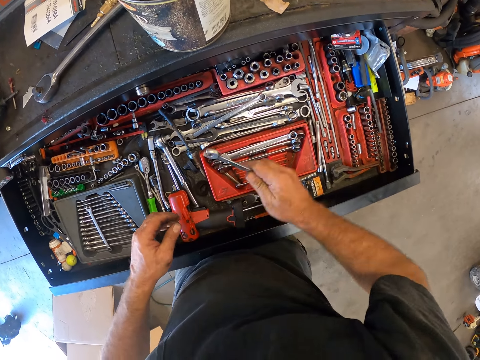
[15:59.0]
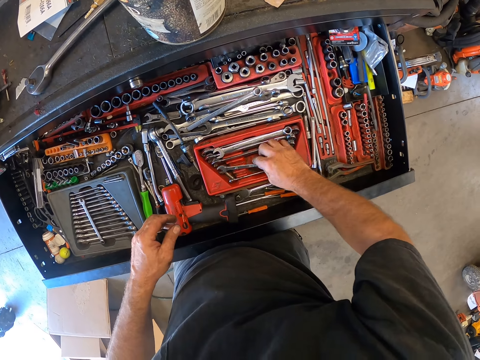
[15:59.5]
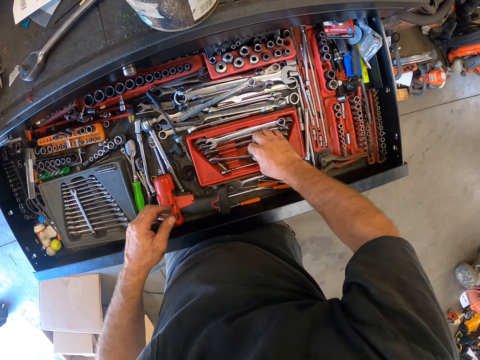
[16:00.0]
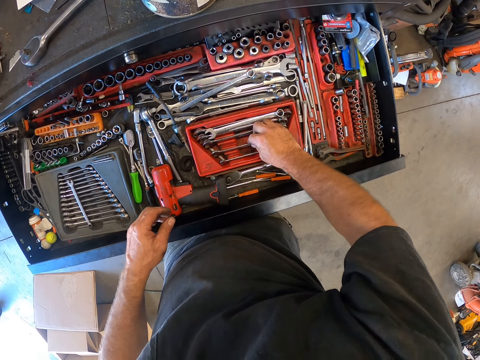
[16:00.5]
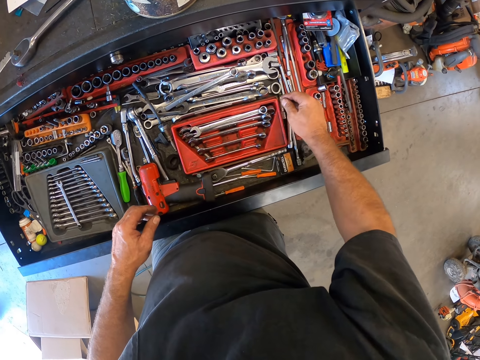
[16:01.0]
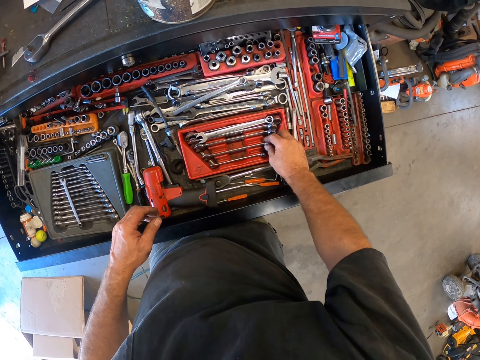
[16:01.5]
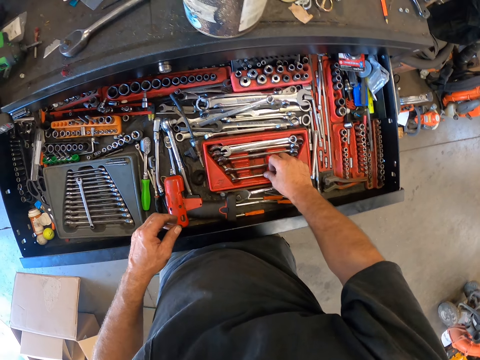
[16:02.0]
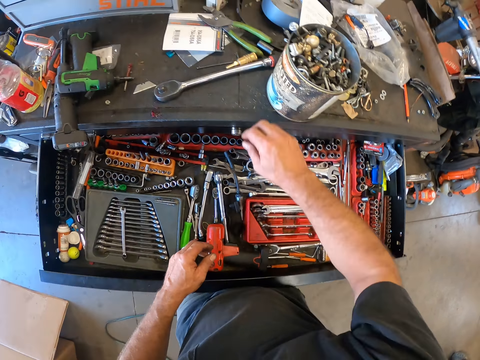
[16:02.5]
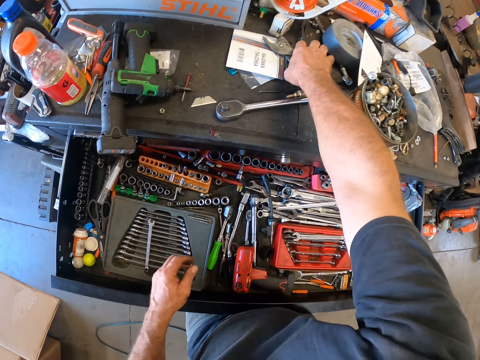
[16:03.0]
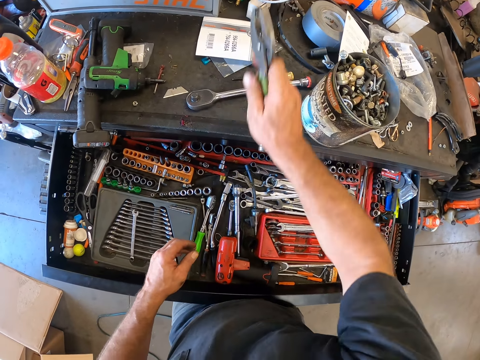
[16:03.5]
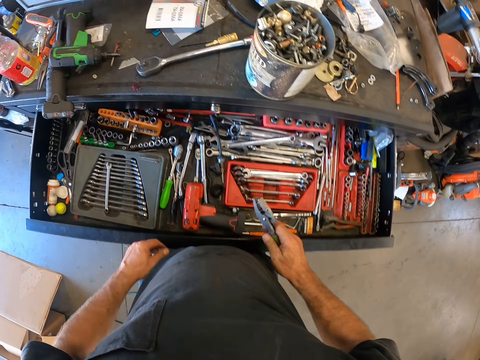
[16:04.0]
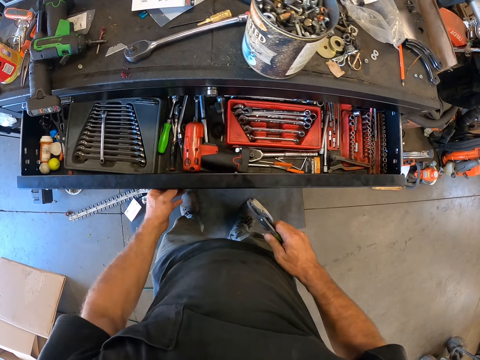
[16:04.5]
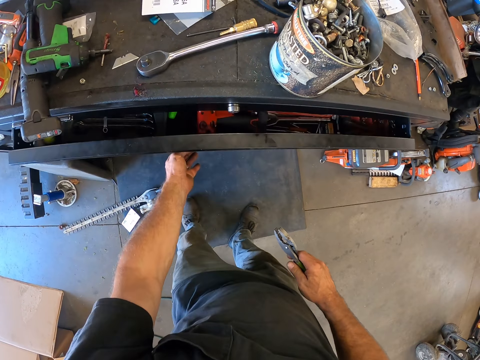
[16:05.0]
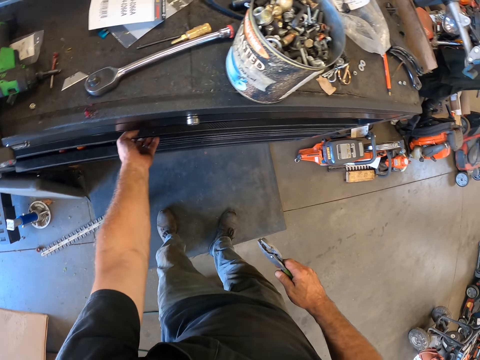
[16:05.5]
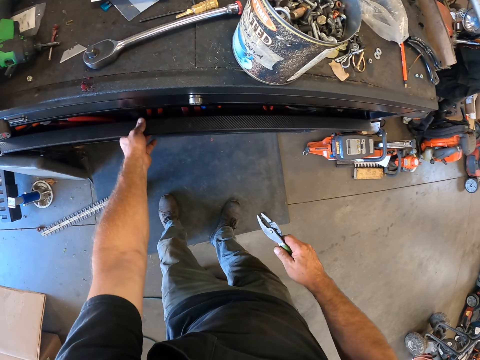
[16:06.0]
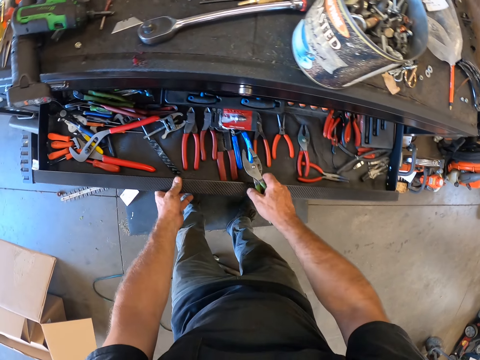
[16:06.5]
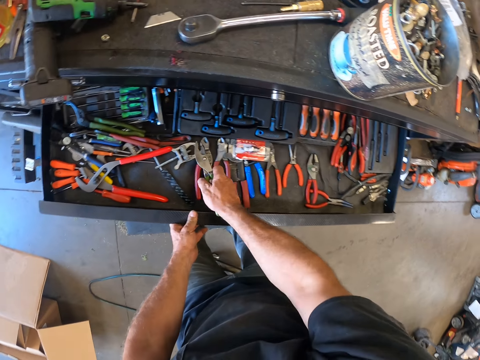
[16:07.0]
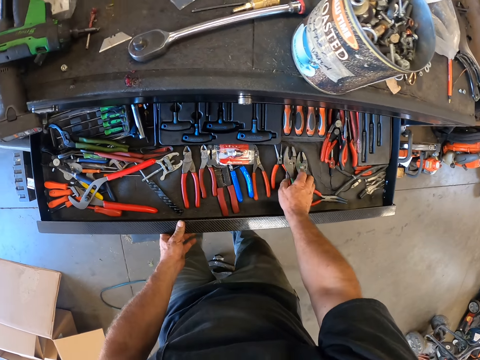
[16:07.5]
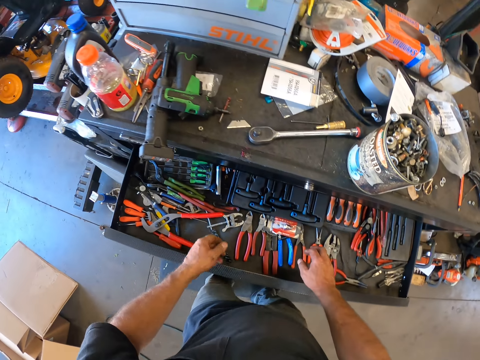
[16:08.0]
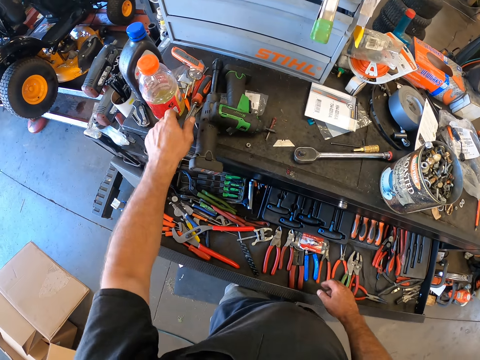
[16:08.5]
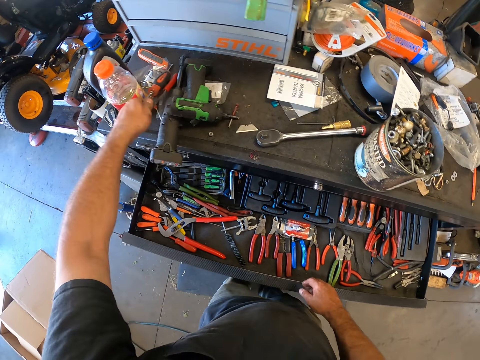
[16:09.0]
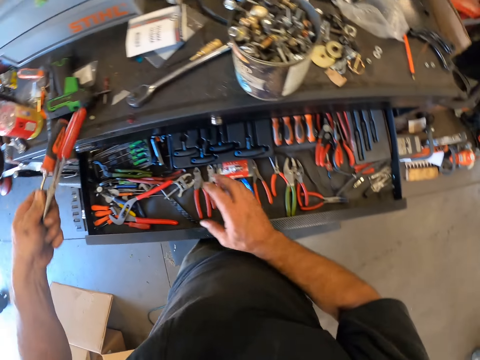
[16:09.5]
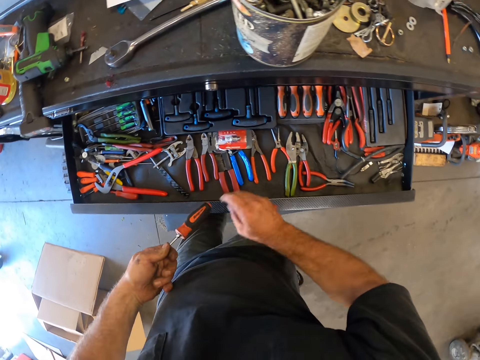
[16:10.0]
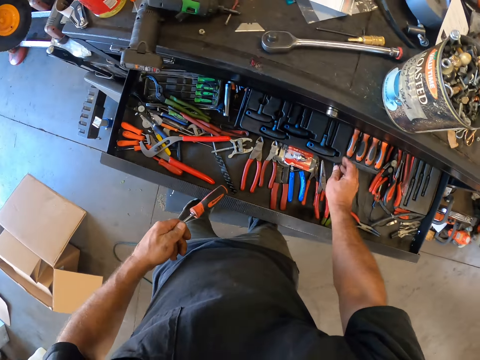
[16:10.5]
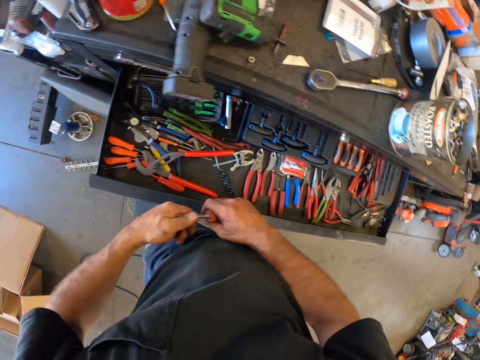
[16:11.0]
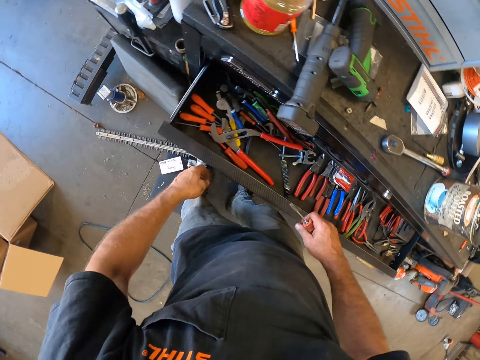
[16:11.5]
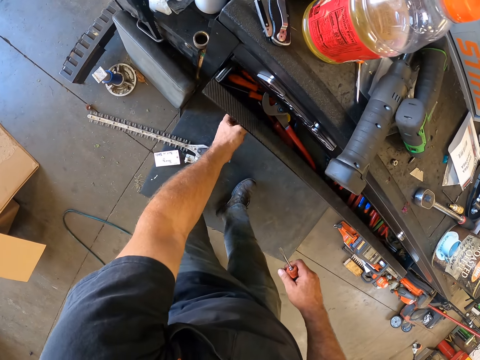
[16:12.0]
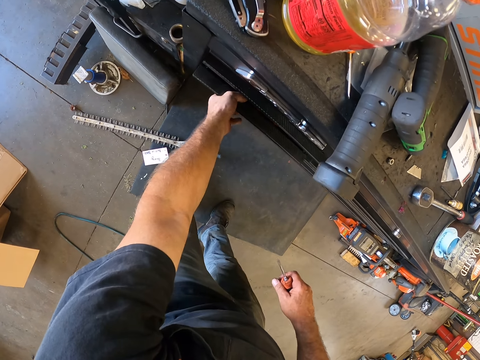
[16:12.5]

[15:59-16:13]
The camera wearer places the combination spanner into the drawer in the tool box. He picks up the hose clamp plier from the tool box with his right hand. He closes the drawer of the tool box with his left hand. He pulls open another drawer in the tool box with his left hand. He places the hose clamp plier into the second drawer with his right hand. He picks up the flat head screwdriver and the needle nose plier from the tool box with his left hand. He passes the flat head screwdriver and the needle nose plier to his right hand. He places the needle nose plier into the second drawer in the tool box. He passes the flat head screwdriver to his right hand. He closes the second drawer in the tool box with his left hand.

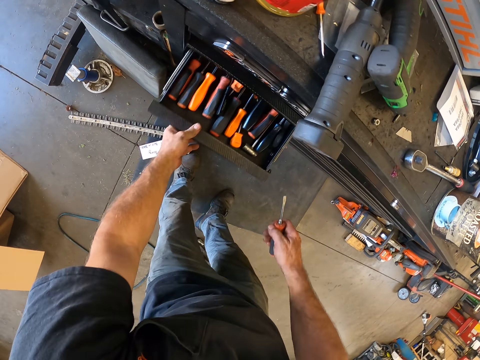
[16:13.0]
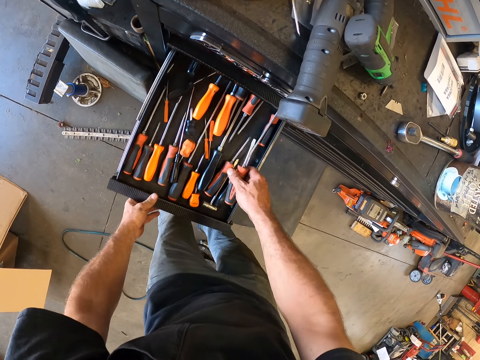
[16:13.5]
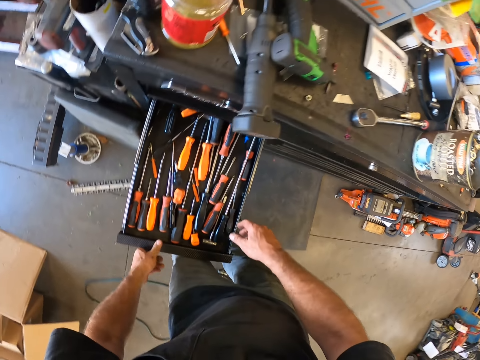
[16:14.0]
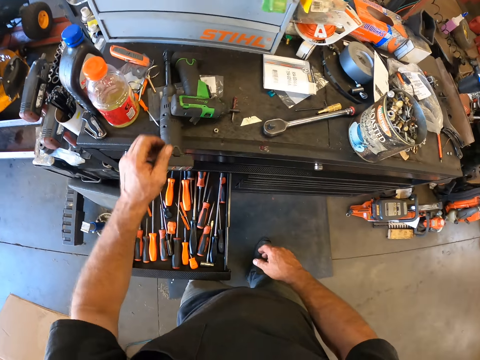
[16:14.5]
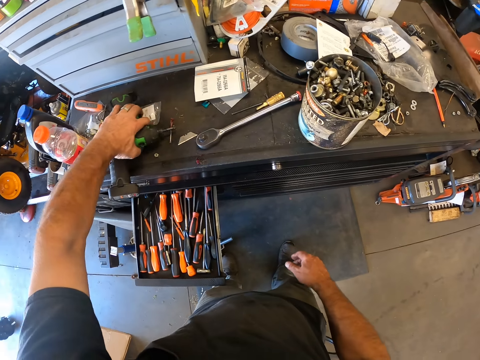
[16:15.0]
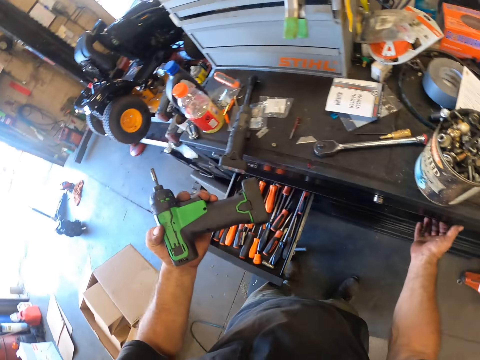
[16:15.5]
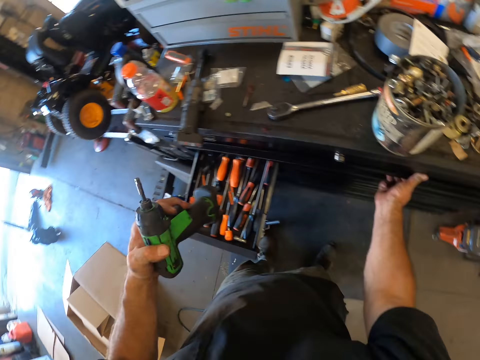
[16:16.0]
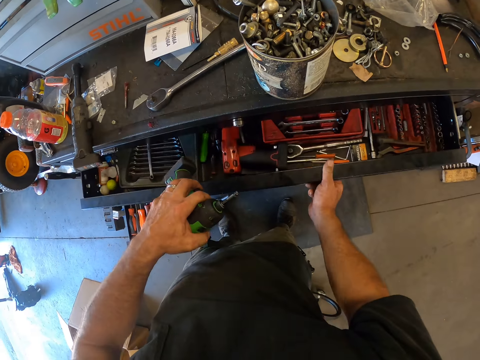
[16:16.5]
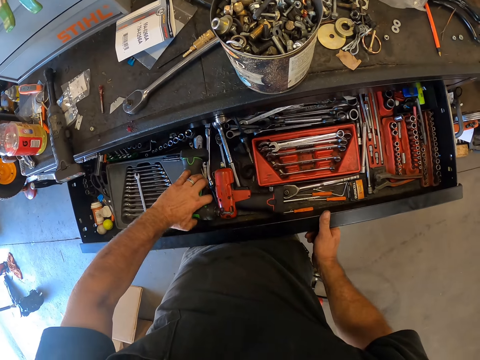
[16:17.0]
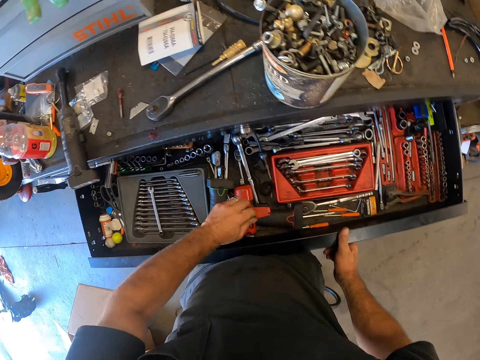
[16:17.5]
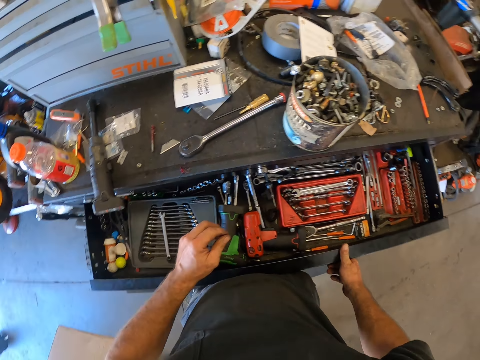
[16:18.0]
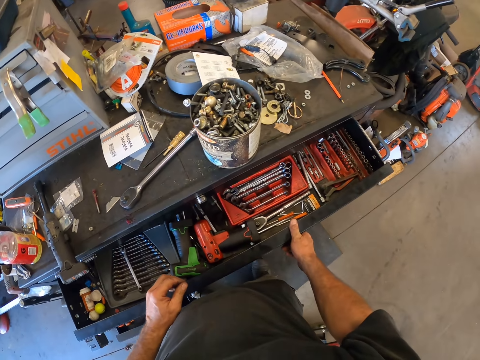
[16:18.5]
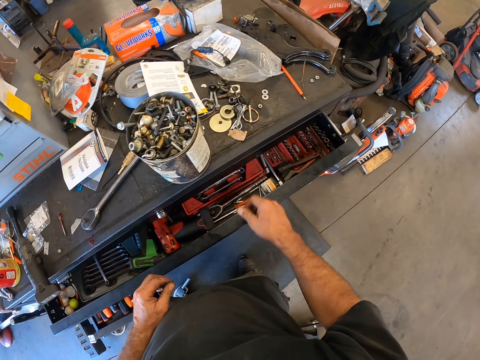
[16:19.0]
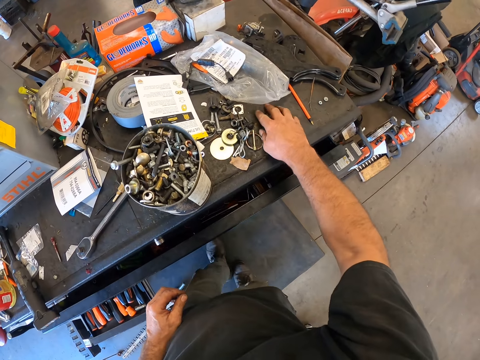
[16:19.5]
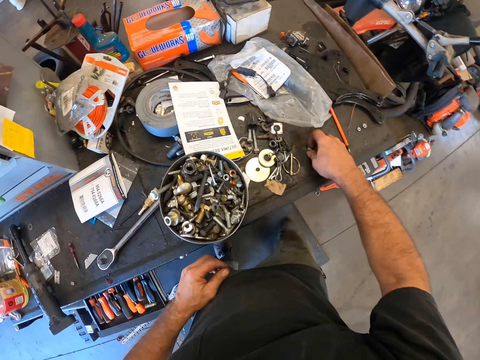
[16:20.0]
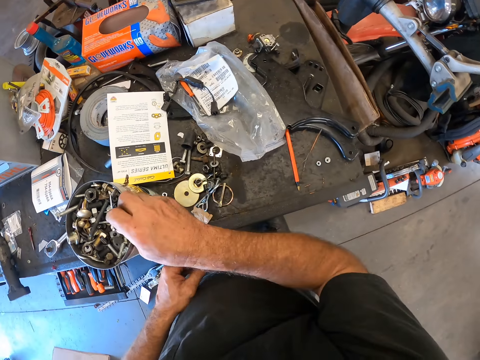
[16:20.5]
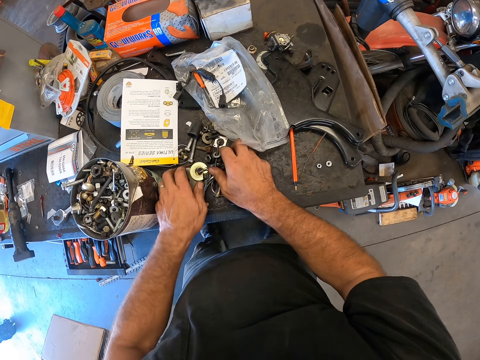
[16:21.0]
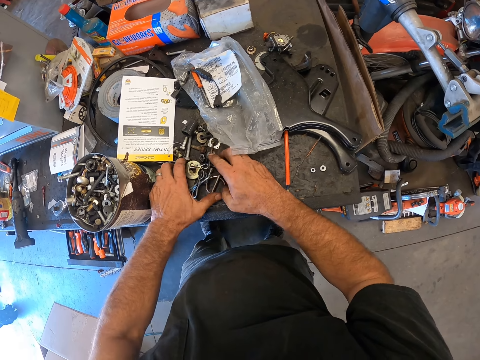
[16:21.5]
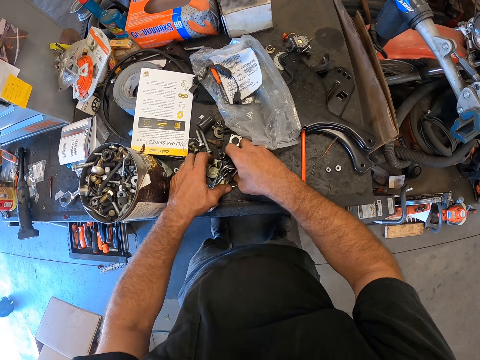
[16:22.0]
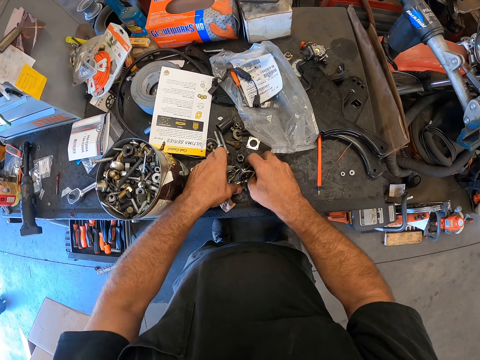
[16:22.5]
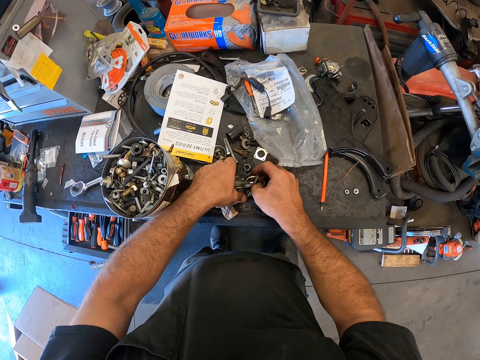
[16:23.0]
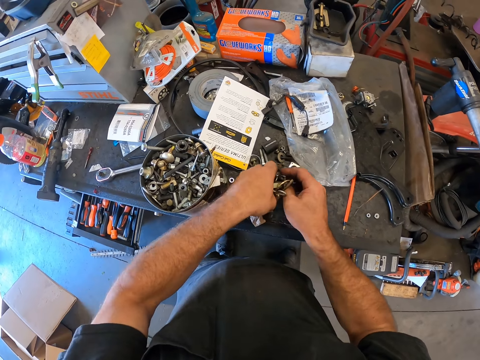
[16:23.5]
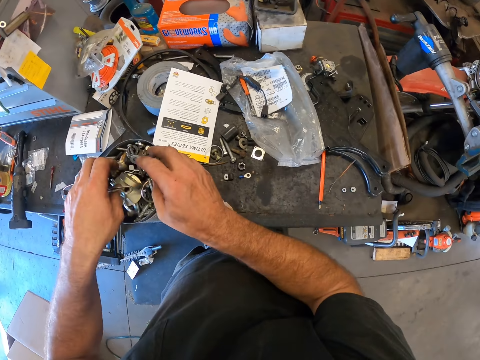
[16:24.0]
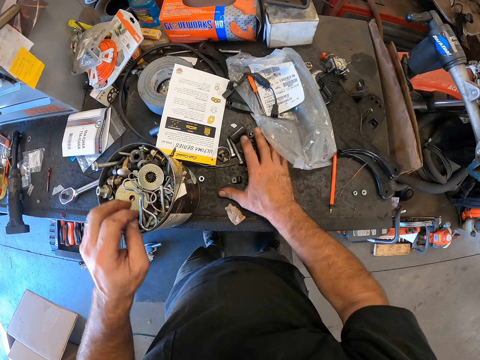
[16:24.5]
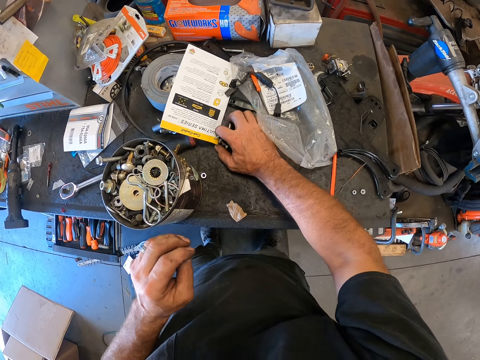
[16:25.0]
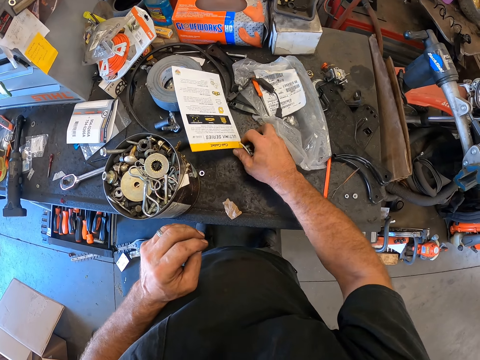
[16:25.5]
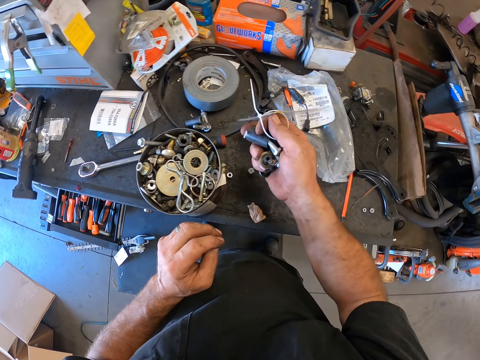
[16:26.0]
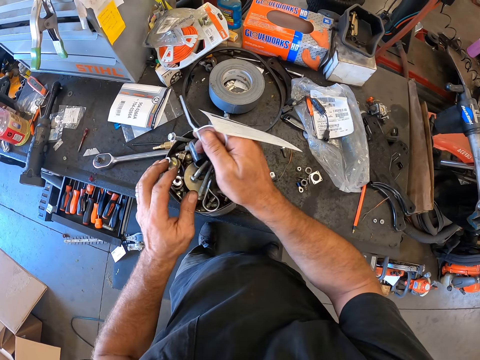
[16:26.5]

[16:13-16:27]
The camera wearer opens another drawer in the tool box with his left hand. He places the flat head screwdriver into the third drawer in the tool box. He picks up the drilling machine from the tool box with his right hand. He opens the first drawer in the tool box with his right hand. He places the drilling machine in the first drawer with his left hand. He closes the first drawer of the tool box with his right hand. He picks up a bolt or the washers and nuts from the tool box with his right hand. He places the bolt into a metal can on the tool box with his right hand. He picks up some tools from the tool box with both of his hands. He places the tools into the metal can on the tool box with both of his hands. He picks up more tools from the tool box with his right hand. He picks up a plastic tag of a paper from the tool box with his right hand. He places the tools into the metal can on the tool box with his right hand.
